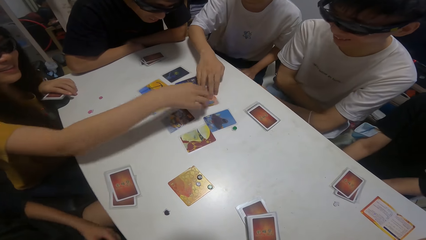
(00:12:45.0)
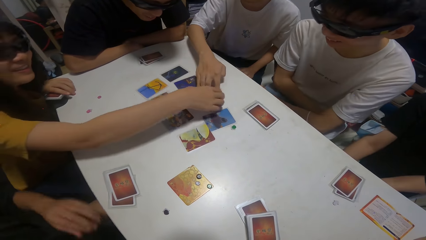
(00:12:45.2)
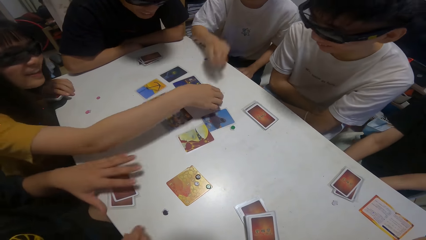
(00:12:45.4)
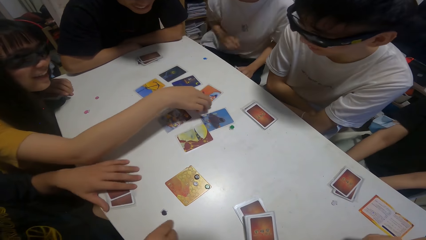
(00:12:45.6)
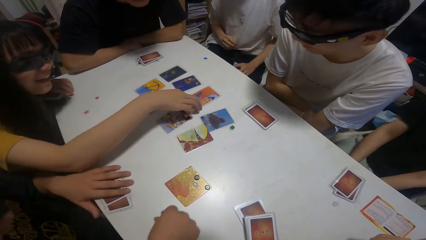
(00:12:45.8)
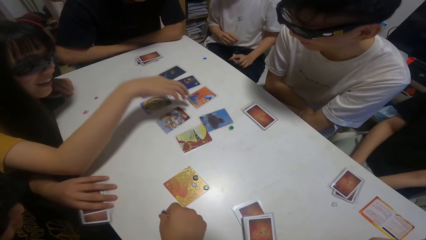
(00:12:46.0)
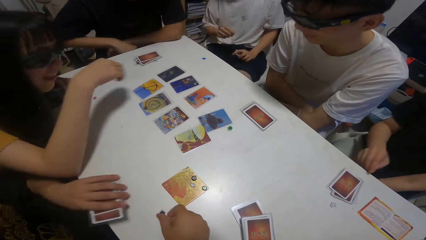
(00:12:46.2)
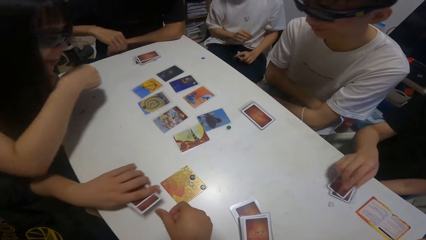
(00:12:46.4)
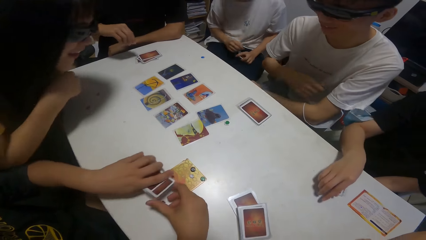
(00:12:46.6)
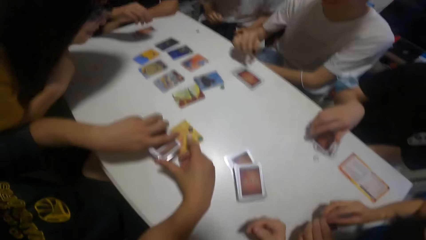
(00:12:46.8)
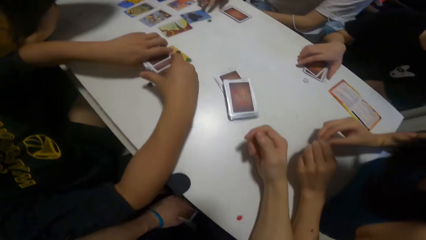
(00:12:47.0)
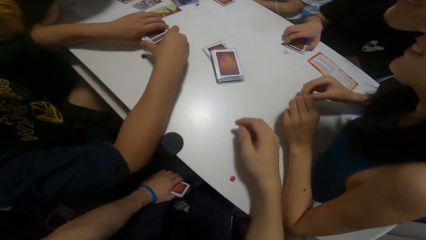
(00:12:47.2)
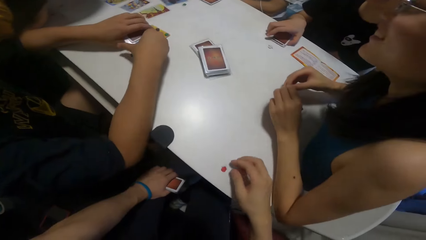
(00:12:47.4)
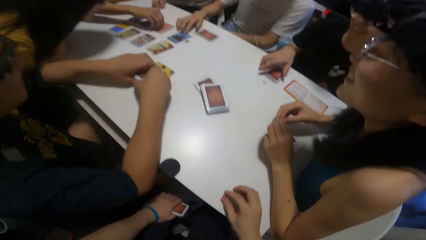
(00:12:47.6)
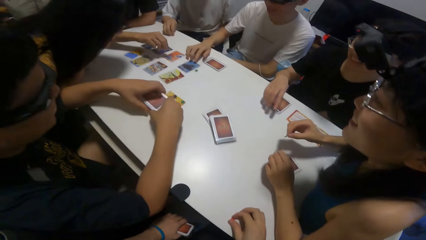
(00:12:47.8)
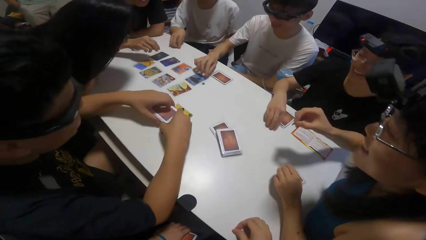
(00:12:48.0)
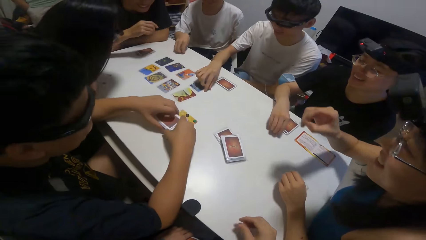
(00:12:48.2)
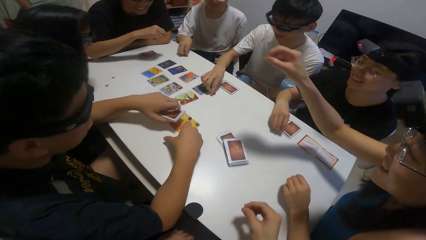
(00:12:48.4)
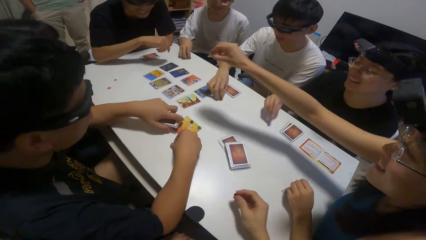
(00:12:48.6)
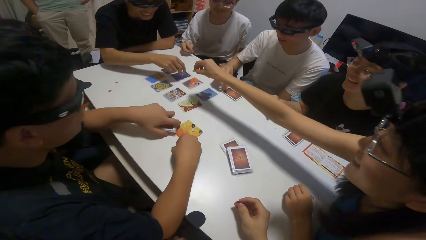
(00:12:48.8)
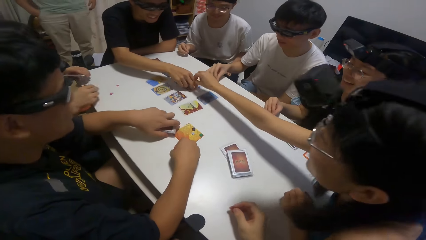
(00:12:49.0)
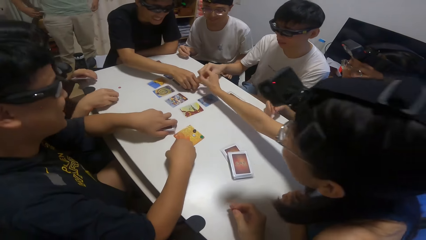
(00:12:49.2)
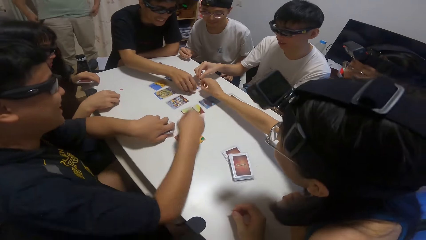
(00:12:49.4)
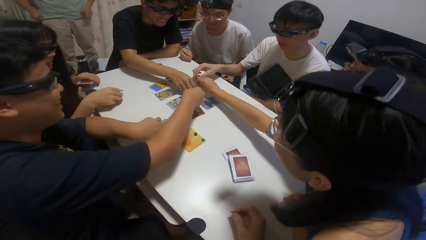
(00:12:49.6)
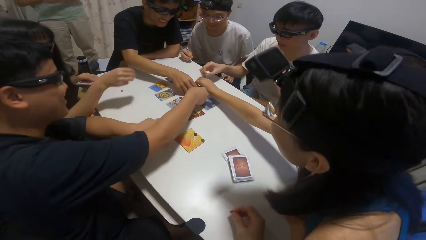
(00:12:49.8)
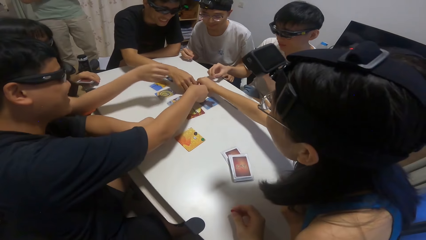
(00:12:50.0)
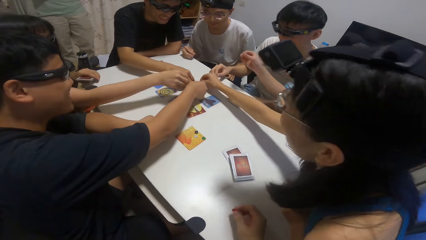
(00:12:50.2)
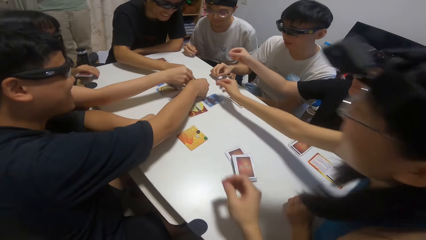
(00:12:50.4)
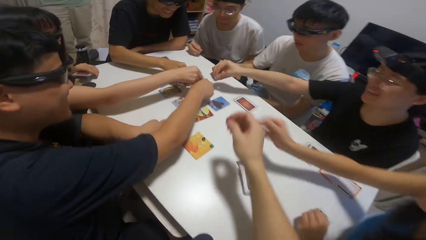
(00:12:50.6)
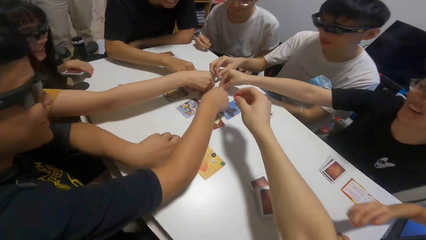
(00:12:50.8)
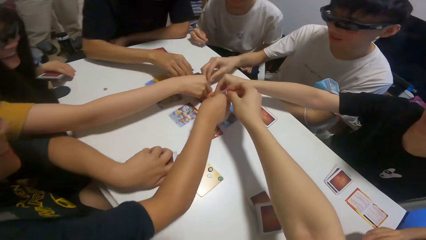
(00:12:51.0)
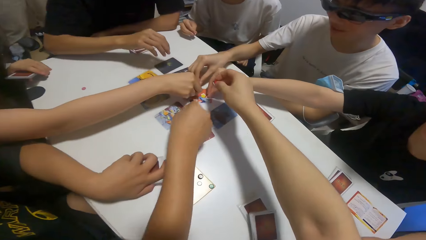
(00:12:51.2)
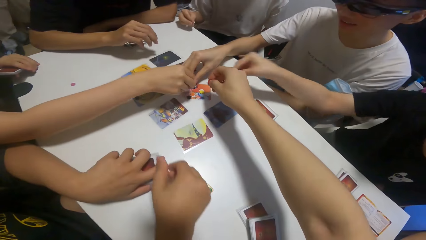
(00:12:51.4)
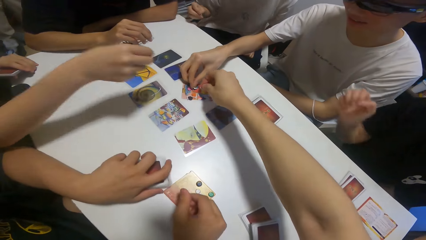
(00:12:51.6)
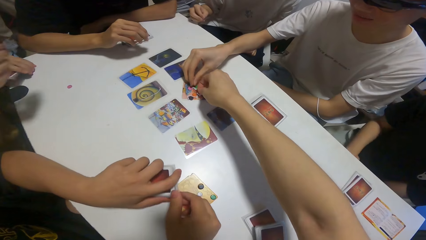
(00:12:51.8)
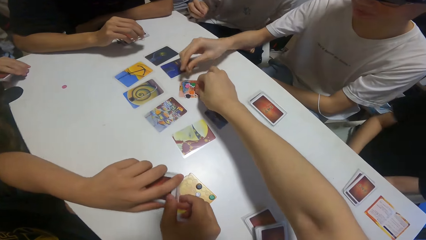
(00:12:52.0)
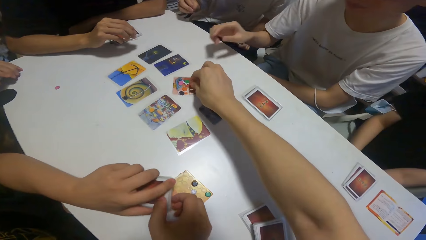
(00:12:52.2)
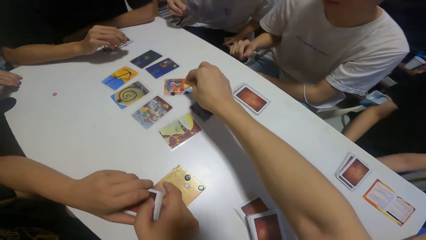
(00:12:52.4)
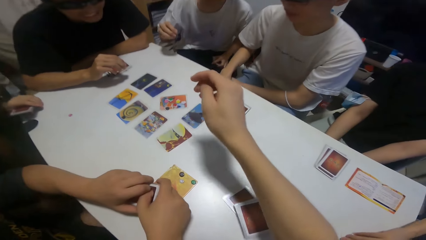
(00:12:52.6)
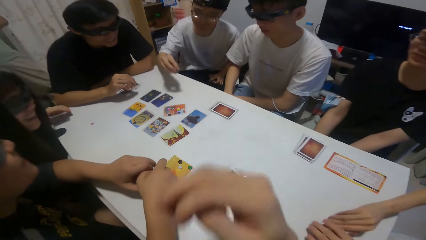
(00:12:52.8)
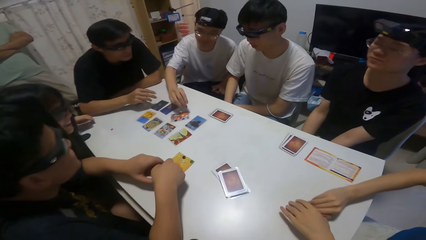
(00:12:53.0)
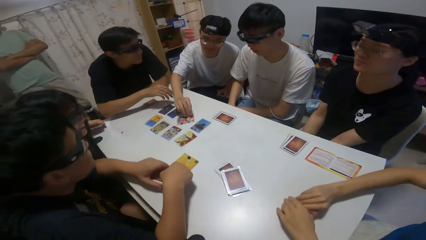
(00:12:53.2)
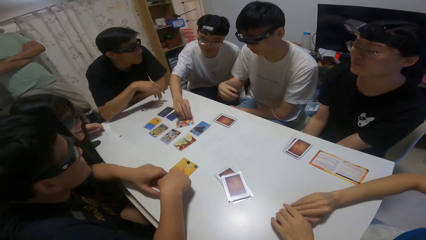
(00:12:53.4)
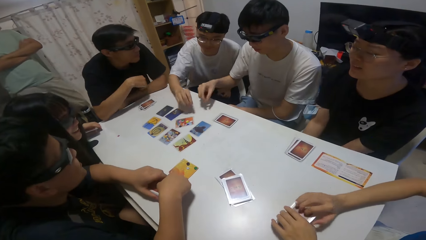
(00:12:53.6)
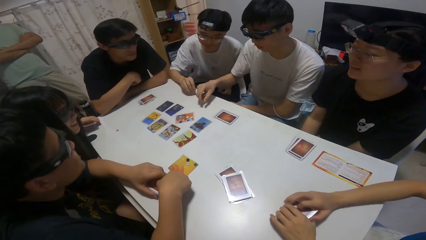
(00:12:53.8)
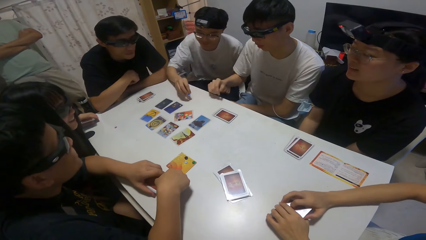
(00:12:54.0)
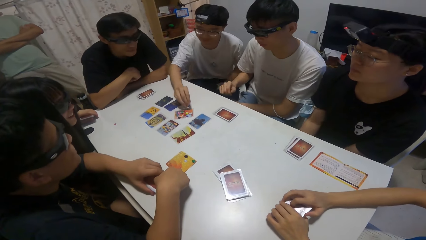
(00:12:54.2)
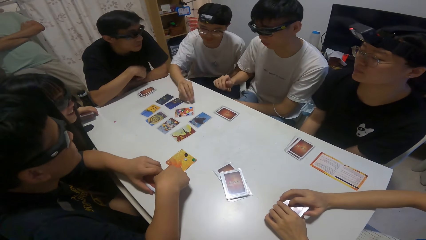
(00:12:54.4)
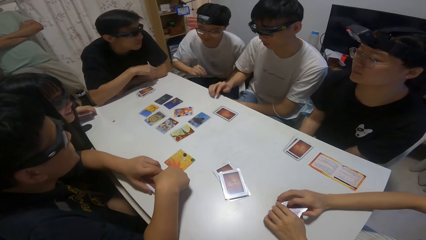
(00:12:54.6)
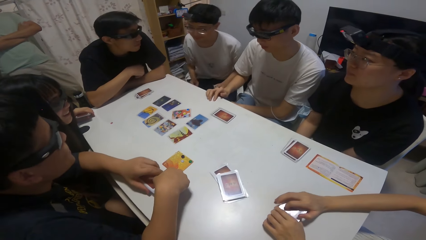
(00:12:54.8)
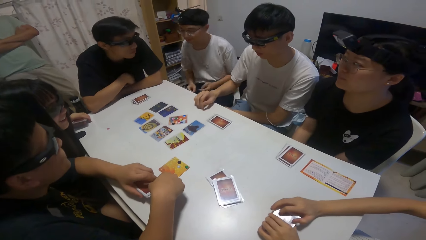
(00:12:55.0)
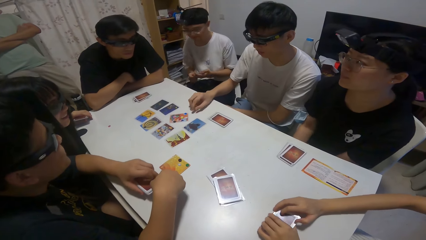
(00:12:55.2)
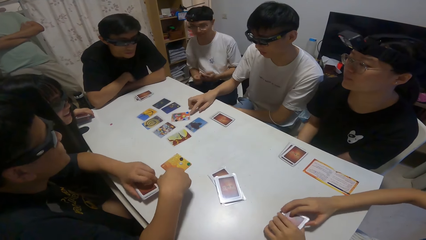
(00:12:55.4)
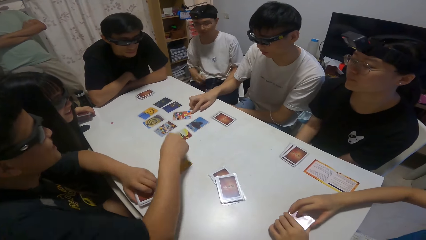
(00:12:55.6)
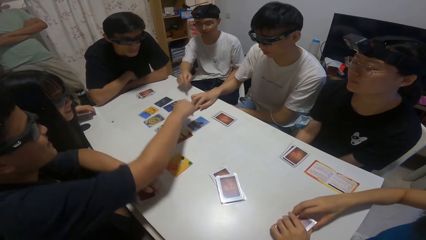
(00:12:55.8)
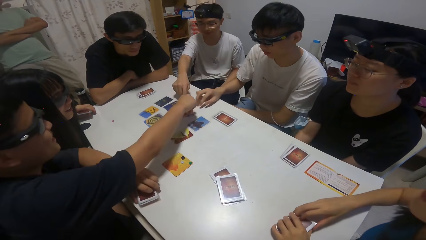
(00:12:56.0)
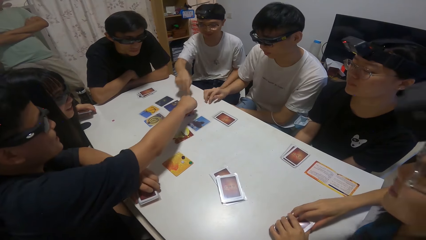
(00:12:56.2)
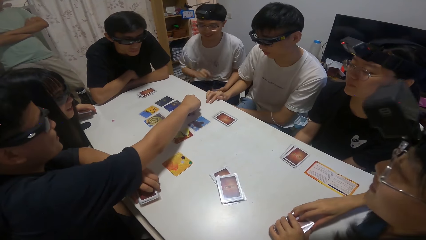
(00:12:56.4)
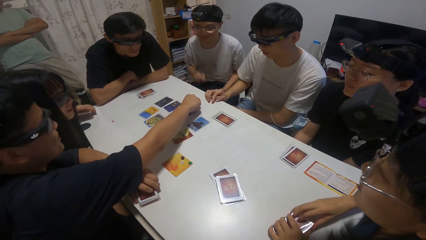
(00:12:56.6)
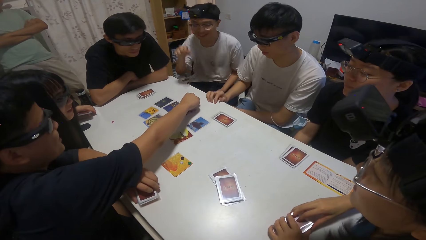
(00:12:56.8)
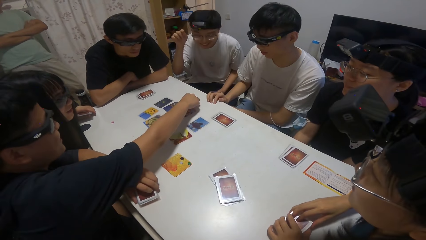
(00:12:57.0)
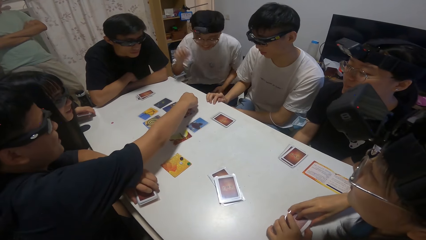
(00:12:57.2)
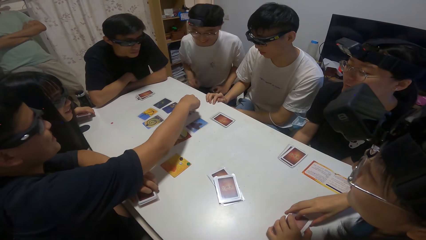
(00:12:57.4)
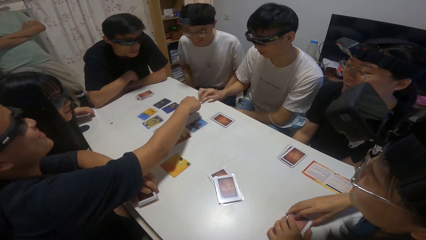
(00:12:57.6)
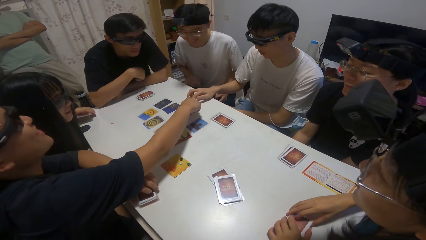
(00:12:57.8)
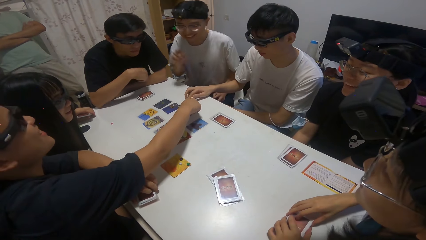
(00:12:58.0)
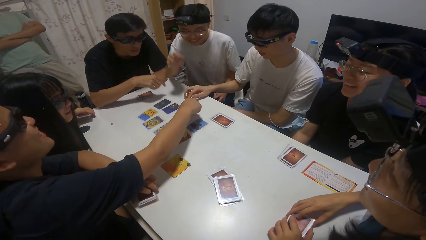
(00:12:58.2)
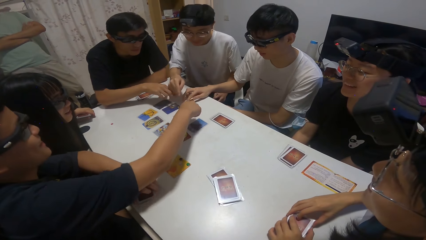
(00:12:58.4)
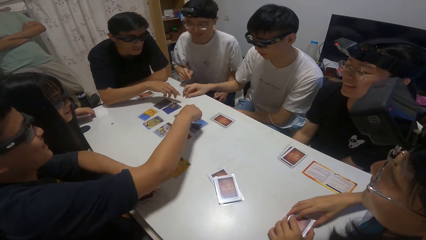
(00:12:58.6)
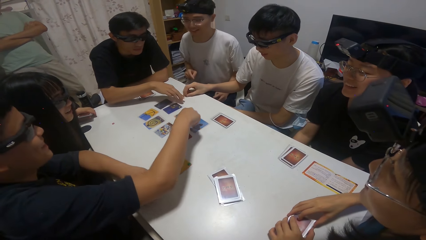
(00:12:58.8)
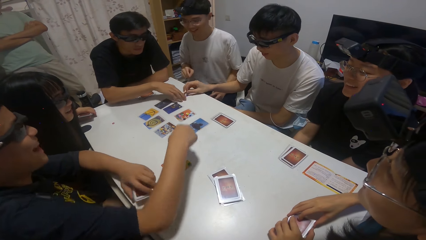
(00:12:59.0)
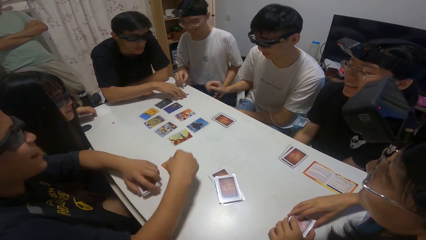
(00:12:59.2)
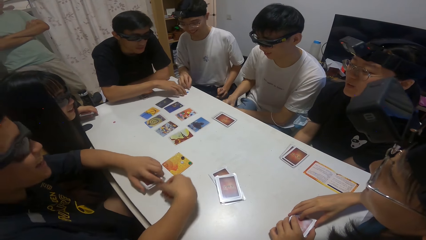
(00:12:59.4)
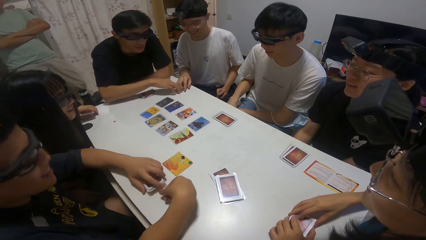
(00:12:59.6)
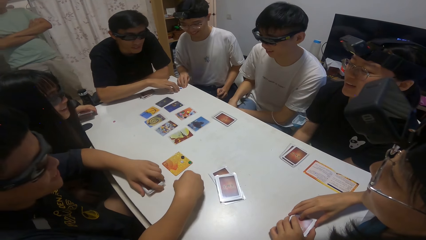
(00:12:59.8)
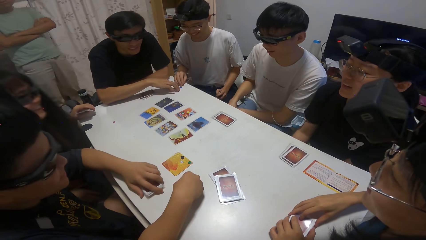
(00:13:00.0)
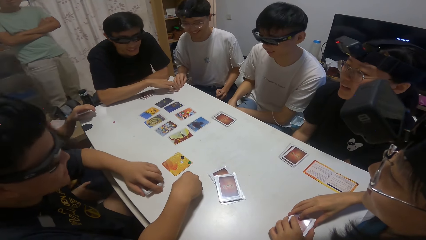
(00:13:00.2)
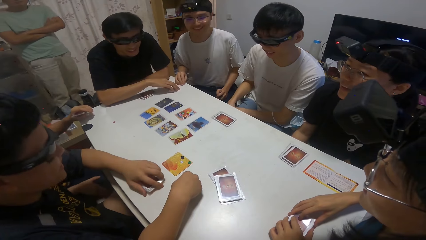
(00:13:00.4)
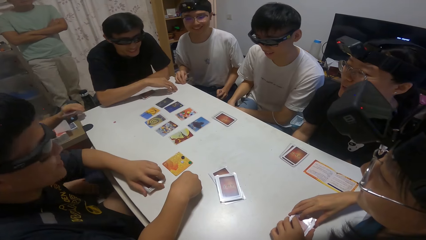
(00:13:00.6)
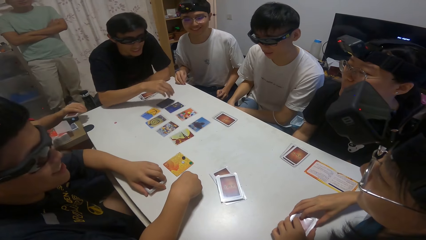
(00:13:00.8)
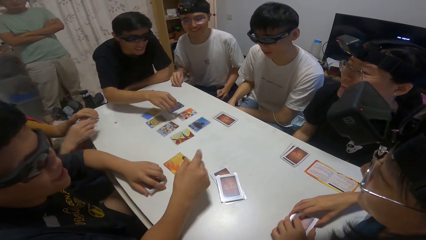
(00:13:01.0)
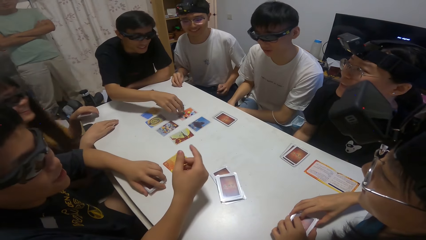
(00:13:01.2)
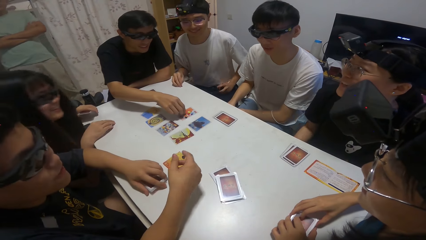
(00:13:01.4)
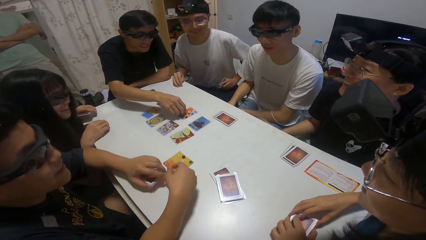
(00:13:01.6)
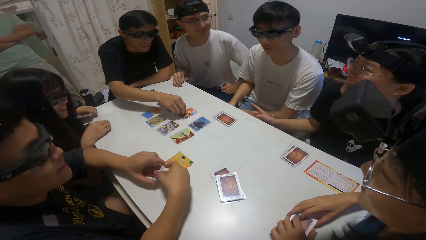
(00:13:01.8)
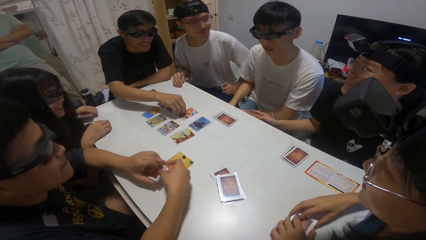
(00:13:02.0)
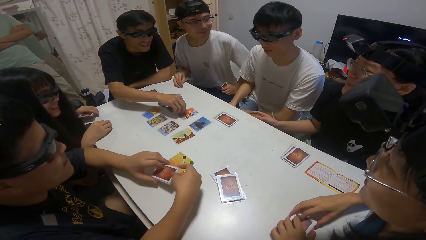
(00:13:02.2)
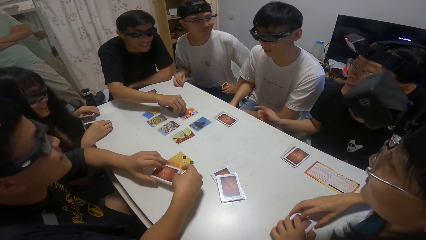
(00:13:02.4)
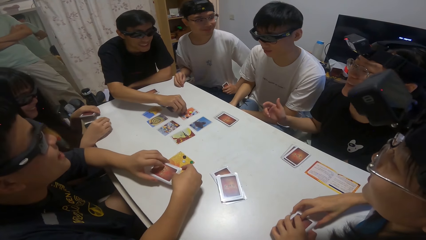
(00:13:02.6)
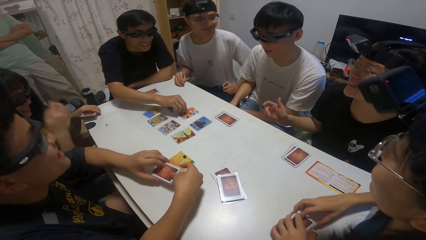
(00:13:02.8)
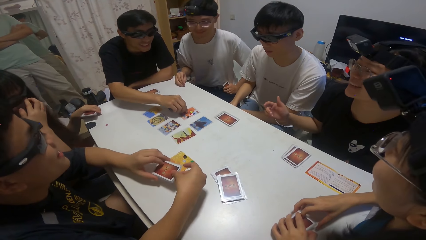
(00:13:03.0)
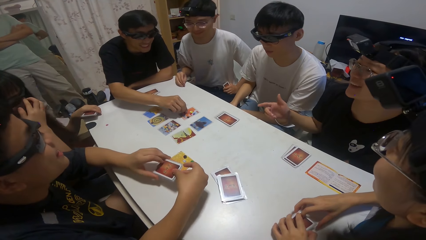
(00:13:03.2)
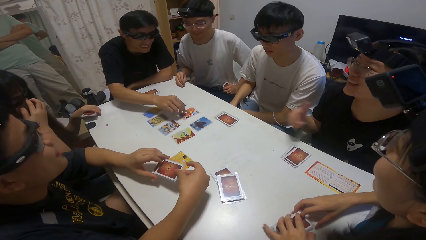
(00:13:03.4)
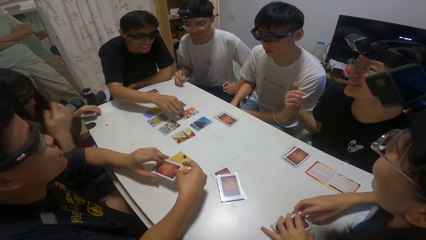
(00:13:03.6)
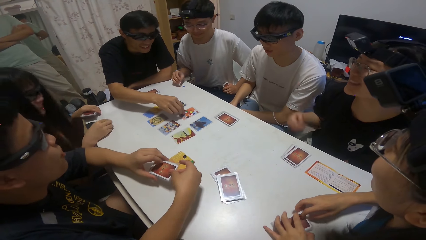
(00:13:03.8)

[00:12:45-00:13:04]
A girl touches a card on the table with her right hand. She grabs a card. Another girl drops a sticker on the card on the table. A boy drops a sticker on the card on the table. A person grabs a card. The camera wearer drops a sticker on the card on the table. Another boy drops a sticker on the card on the table. A third boy drops a sticker on the card on the table. A third girl drops a sticker on the card on the table. The first girl drops a sticker on the card on the table. The third boy touches the card on the table with his right hand. The second boy moves a sticker on a card on the table with his right hand. Another person grabs a card. A fourth boy picks up the sticker on the table with his right hand. The first boy sorts the stickers on a card with his right hand.
